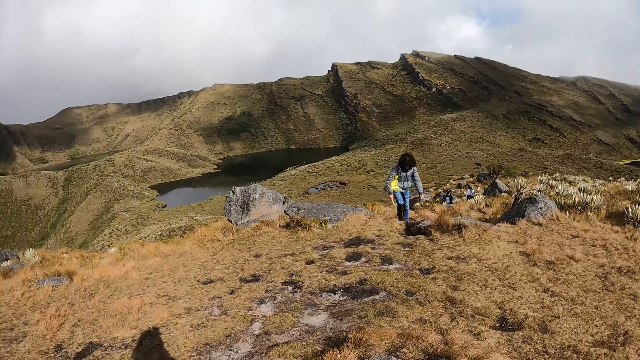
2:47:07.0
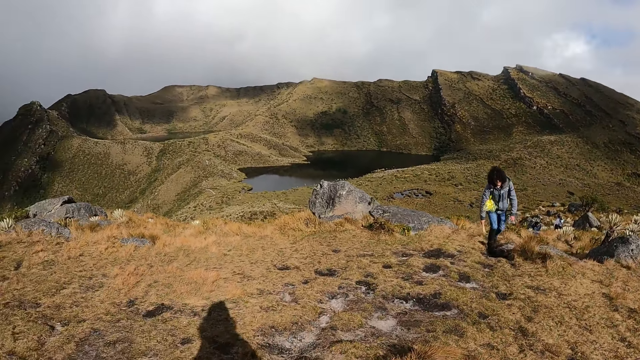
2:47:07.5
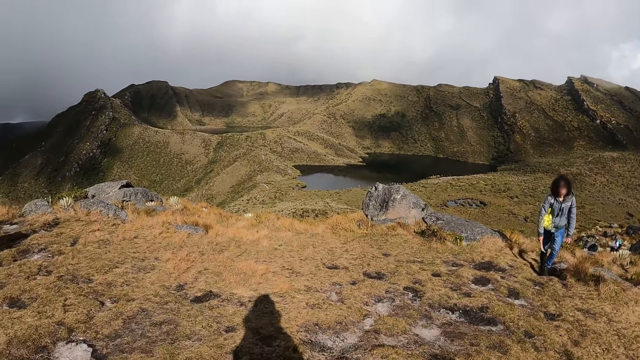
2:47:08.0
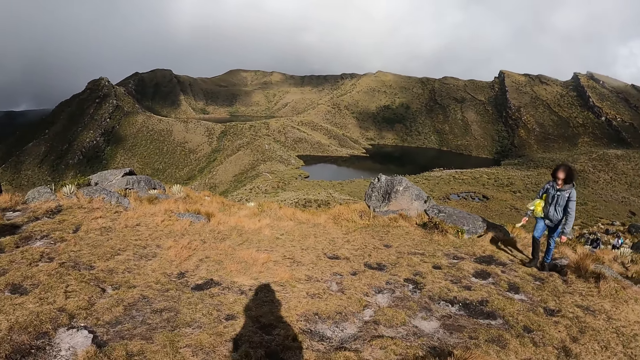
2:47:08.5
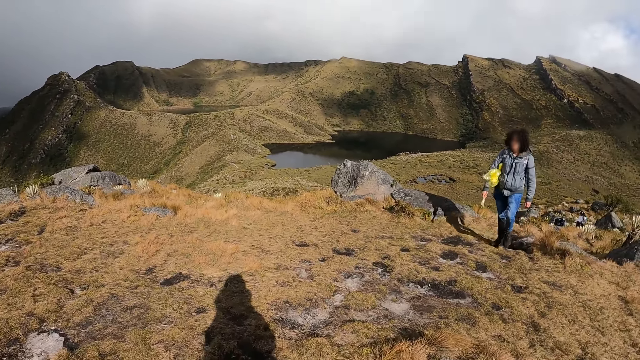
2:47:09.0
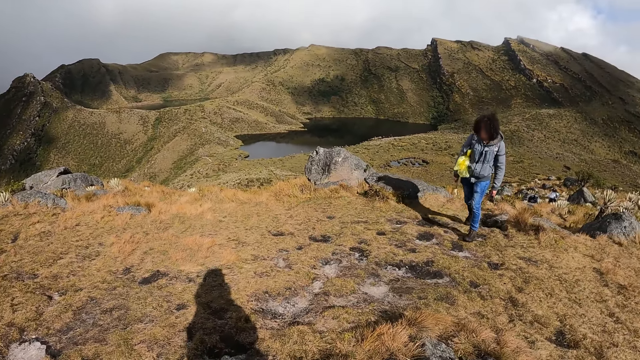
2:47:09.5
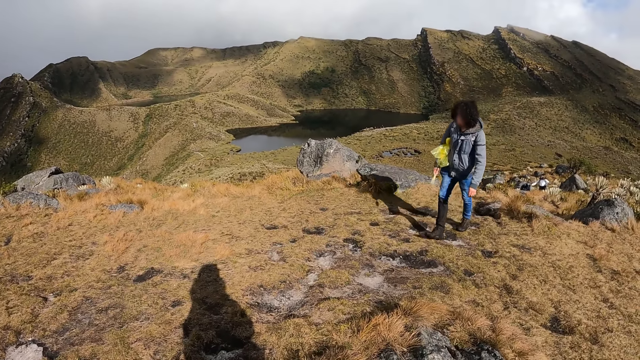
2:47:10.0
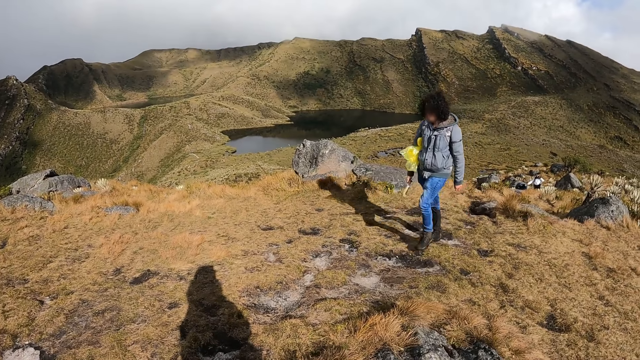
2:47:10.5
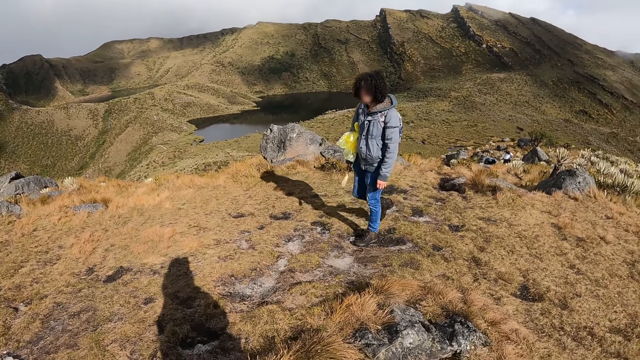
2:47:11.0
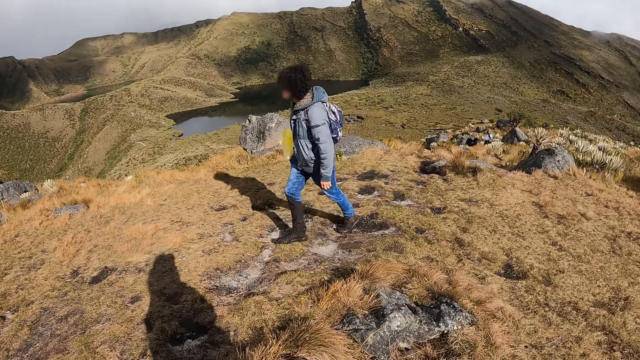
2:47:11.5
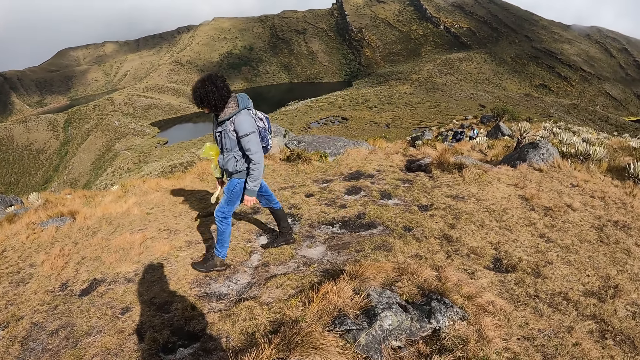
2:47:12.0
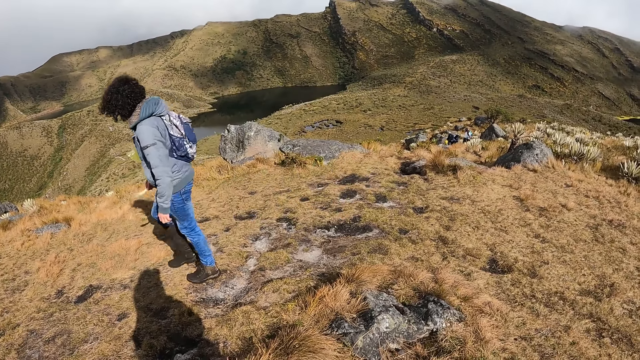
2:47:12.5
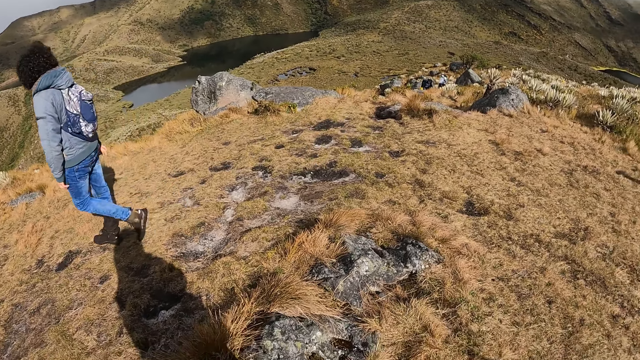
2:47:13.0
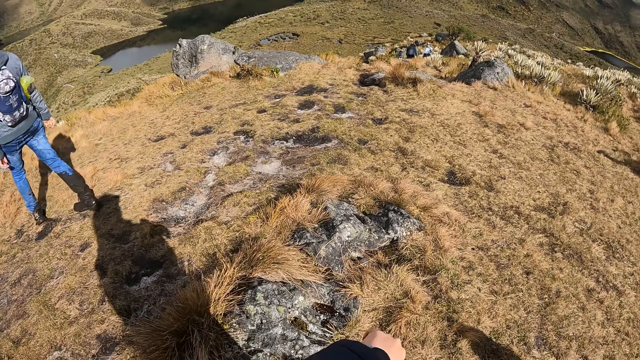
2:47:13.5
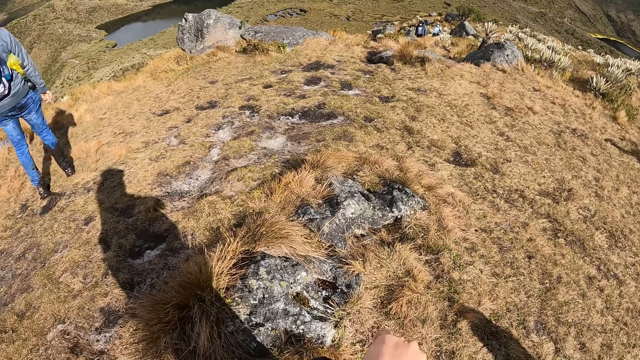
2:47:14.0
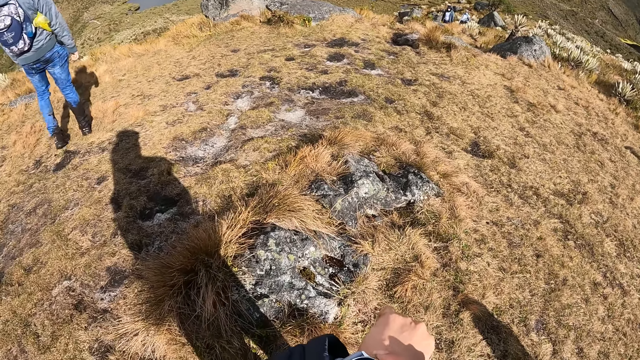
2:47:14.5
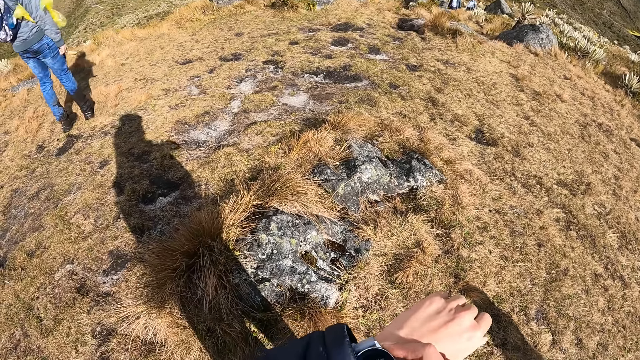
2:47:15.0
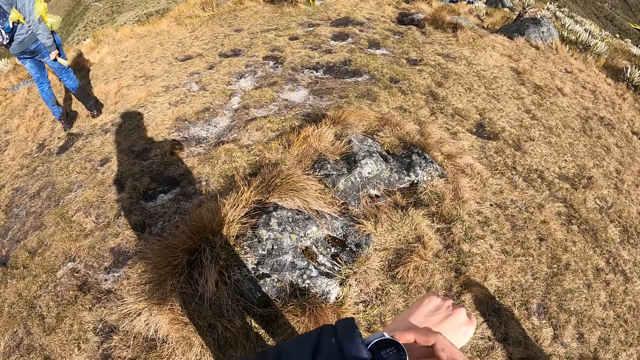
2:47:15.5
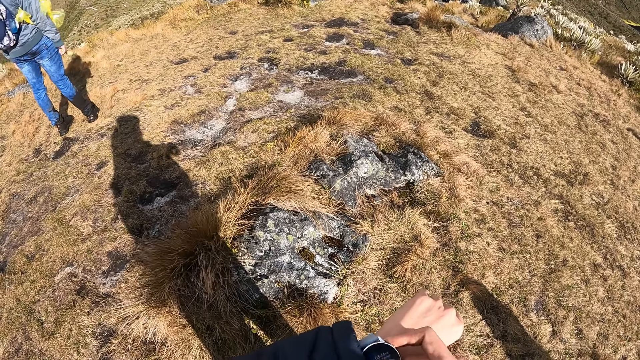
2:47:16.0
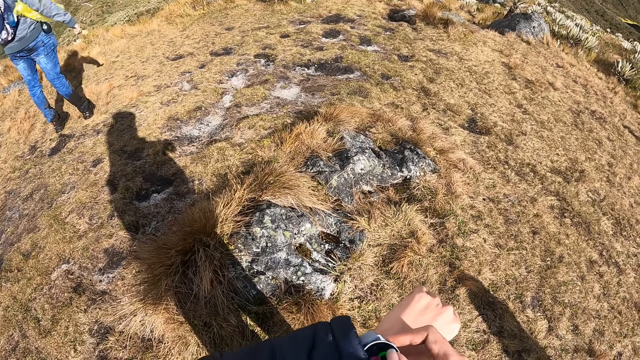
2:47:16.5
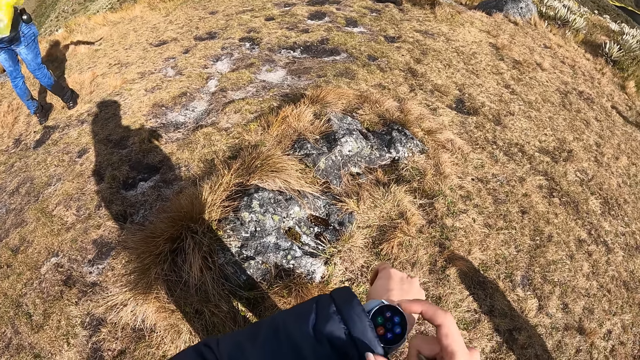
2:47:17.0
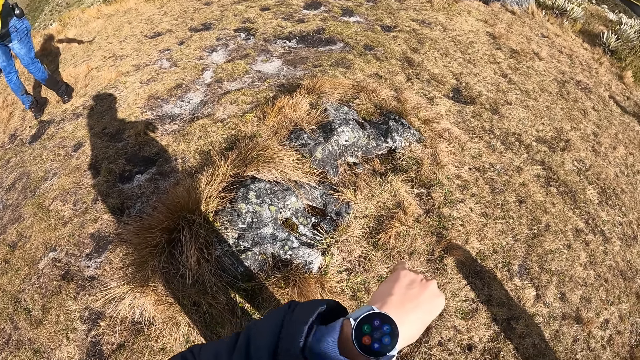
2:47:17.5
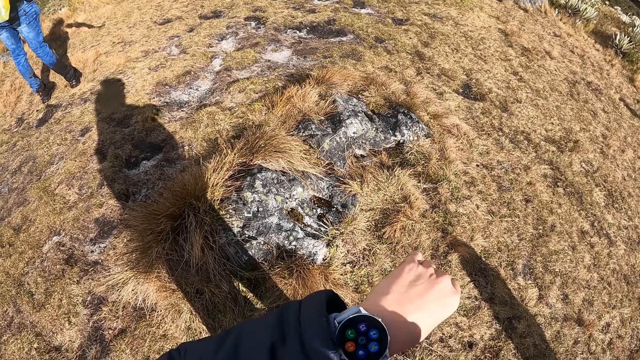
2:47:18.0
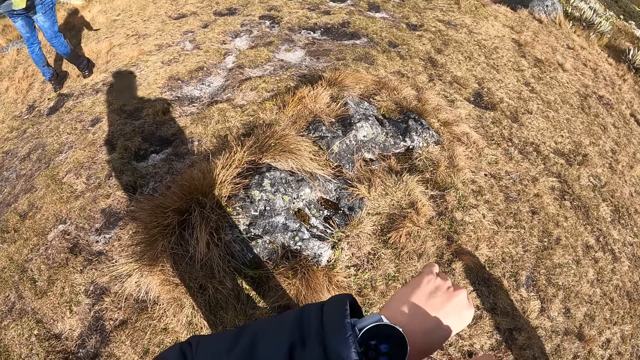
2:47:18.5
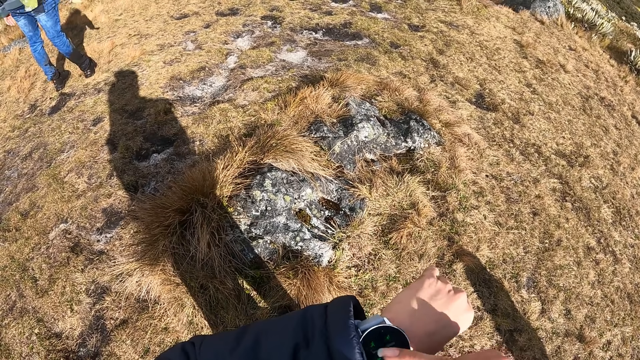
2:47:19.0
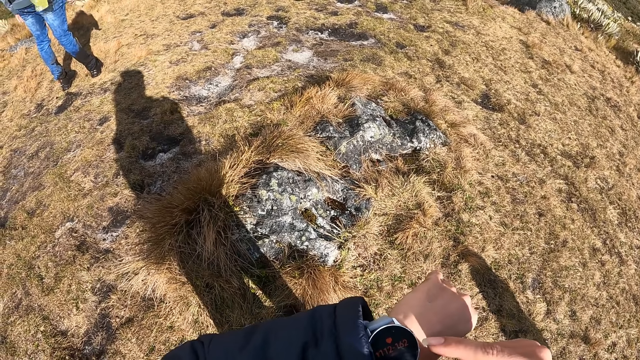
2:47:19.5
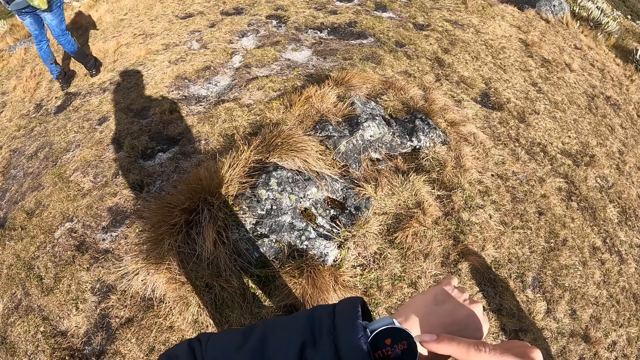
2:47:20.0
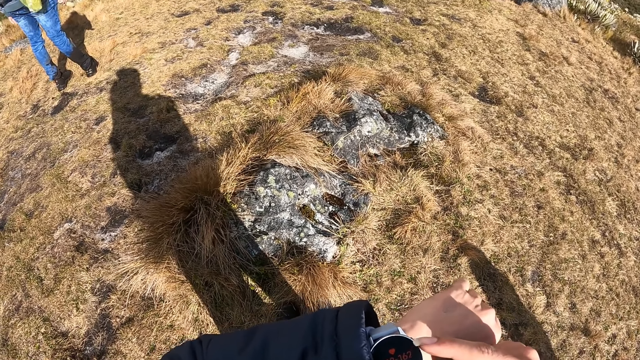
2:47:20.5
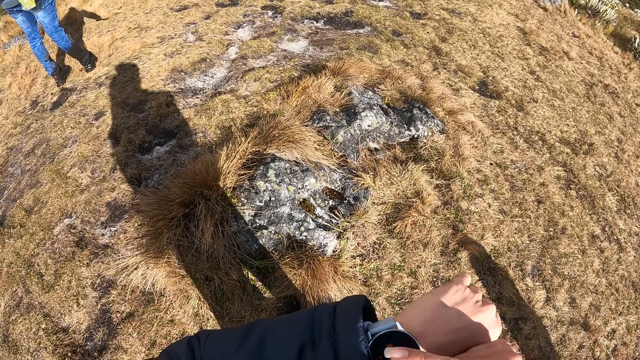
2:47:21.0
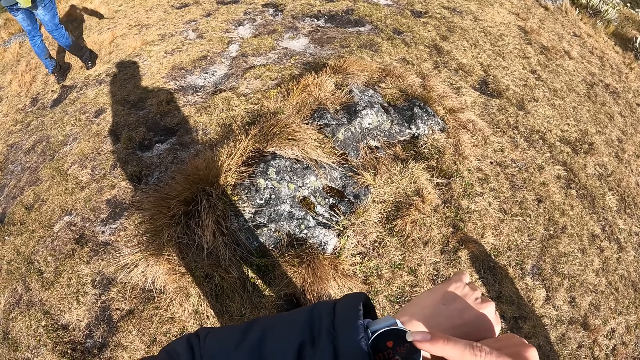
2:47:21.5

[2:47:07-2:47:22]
A woman walks in front of the camera wearer. The camera wearer operates a wristwatch or smart watch on his left hand with his right hand. He studies the smart watch. He pulls up a sleeve of his cardigan with his right hand.

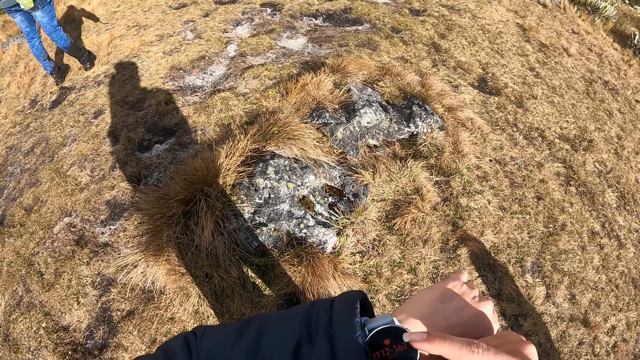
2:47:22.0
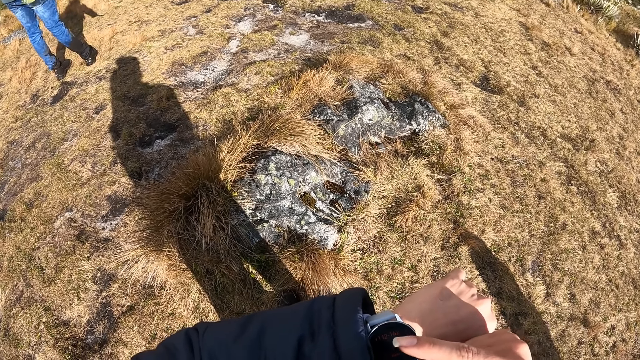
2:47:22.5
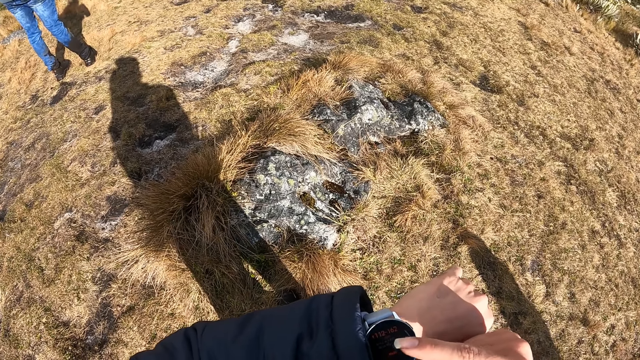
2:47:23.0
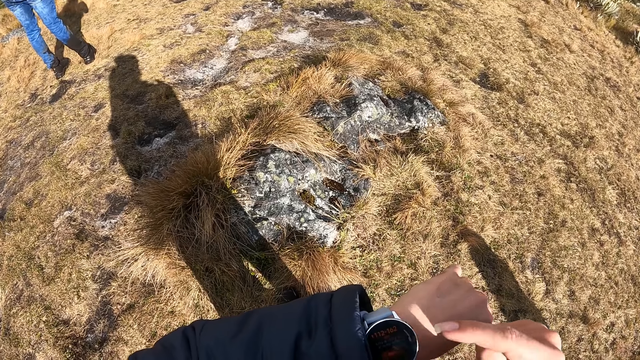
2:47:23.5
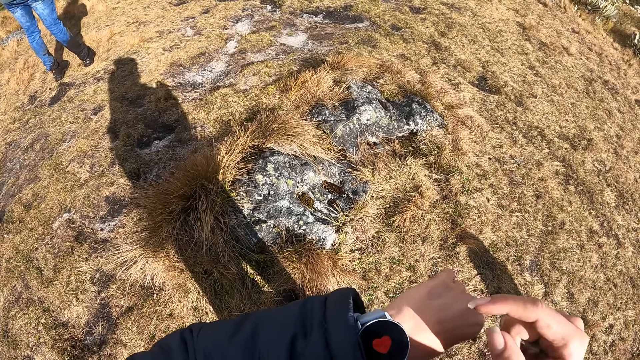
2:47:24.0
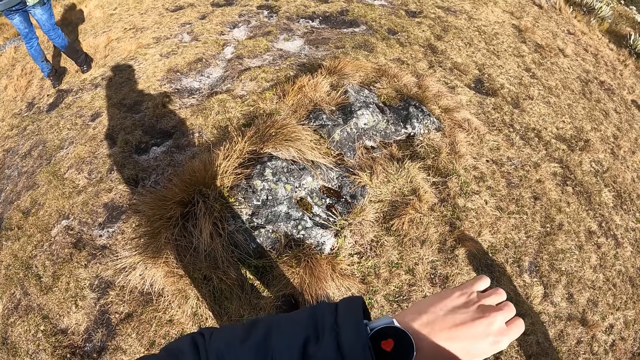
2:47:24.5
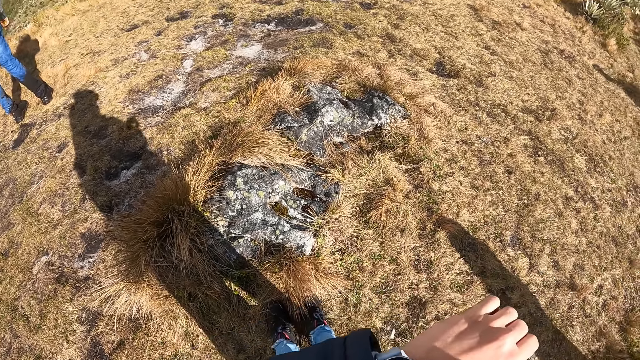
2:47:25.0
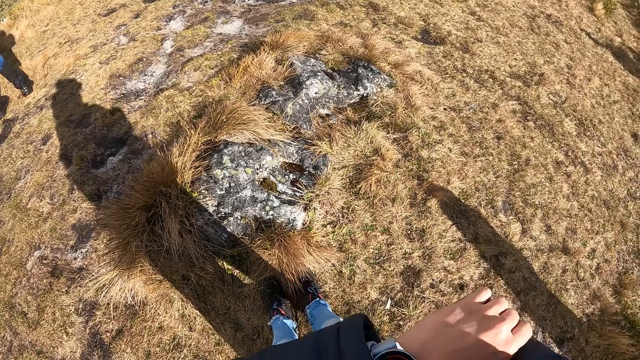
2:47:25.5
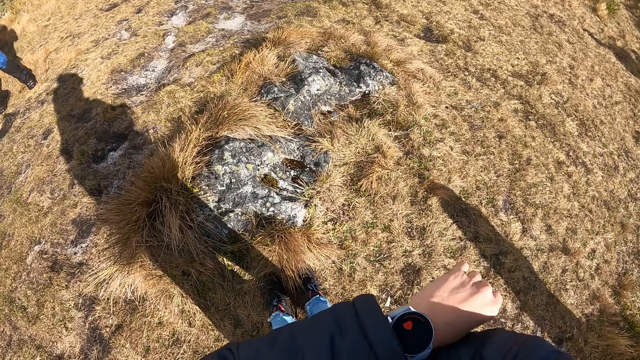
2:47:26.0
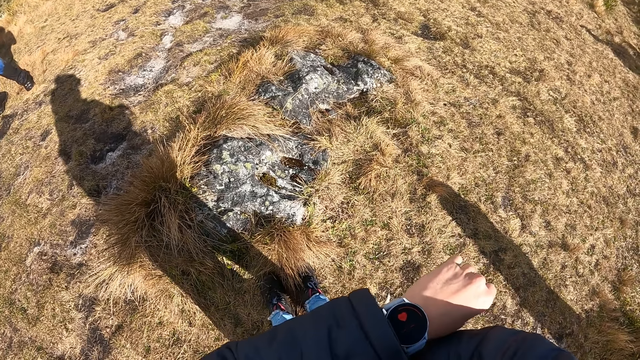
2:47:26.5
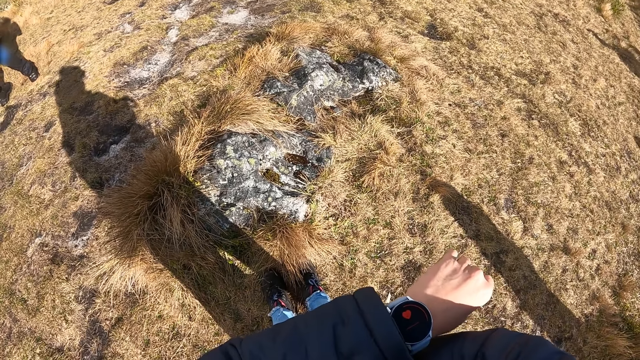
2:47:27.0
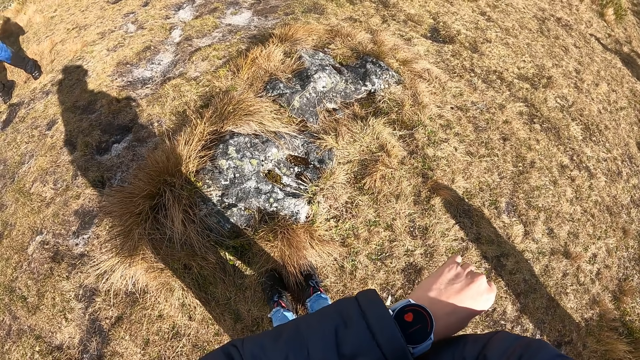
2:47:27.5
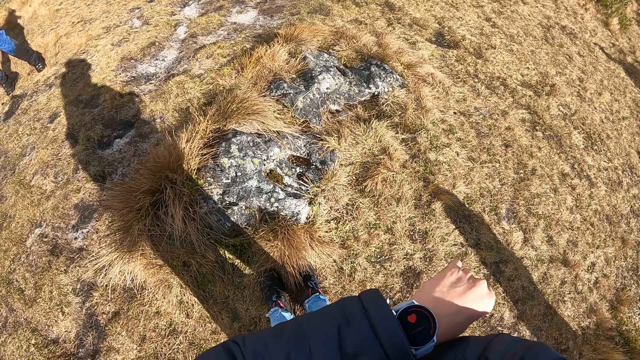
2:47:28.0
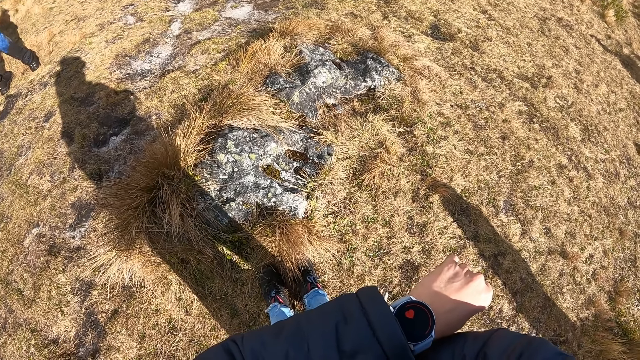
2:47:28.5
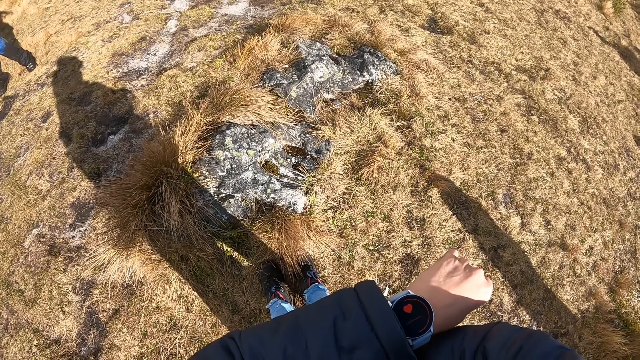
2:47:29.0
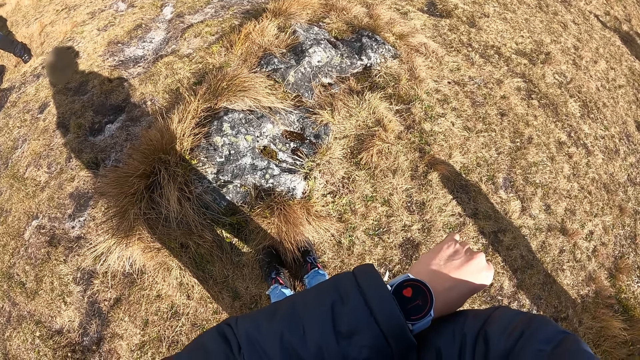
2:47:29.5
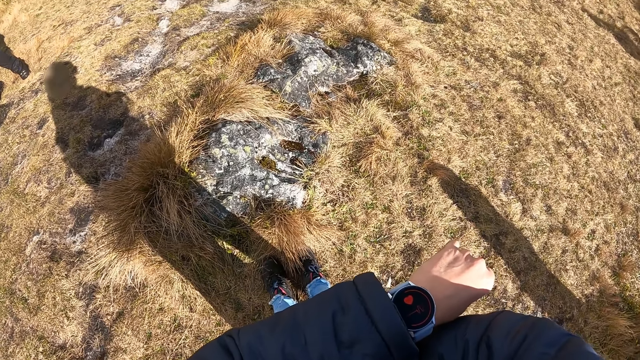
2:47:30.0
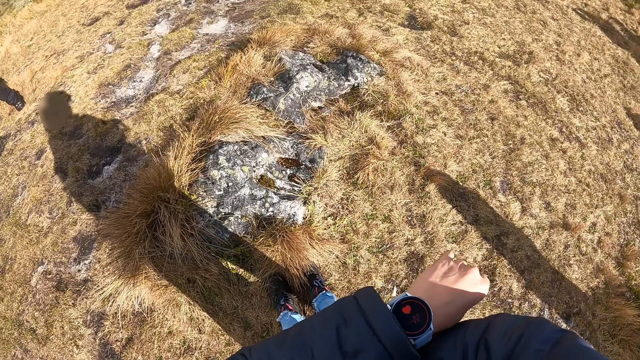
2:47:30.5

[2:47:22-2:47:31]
The camera wearer studies the smart watch.
